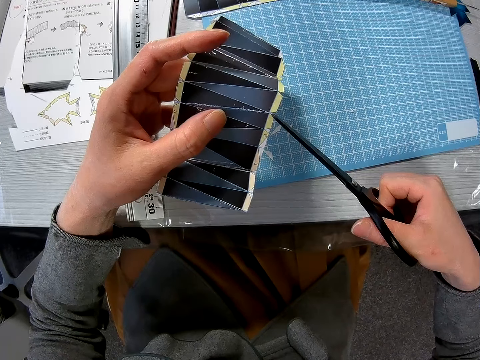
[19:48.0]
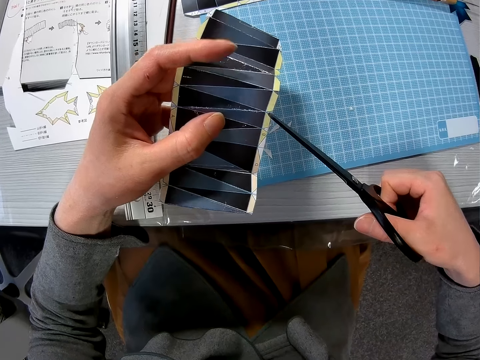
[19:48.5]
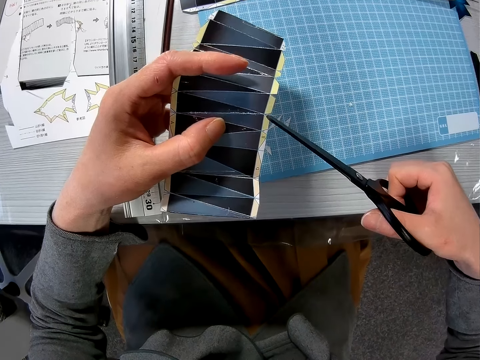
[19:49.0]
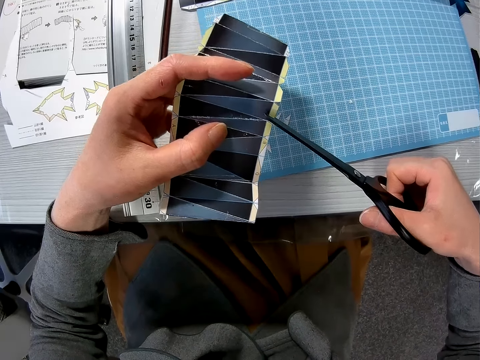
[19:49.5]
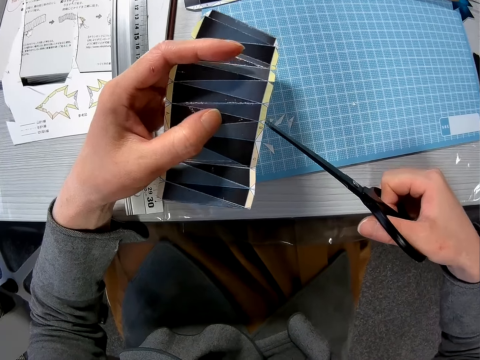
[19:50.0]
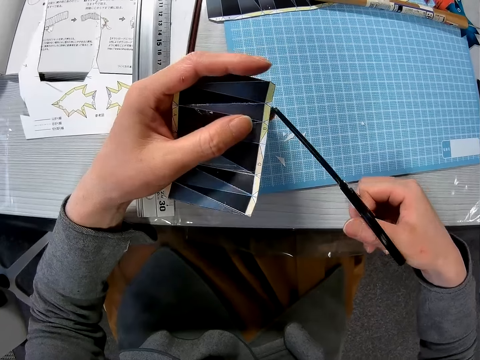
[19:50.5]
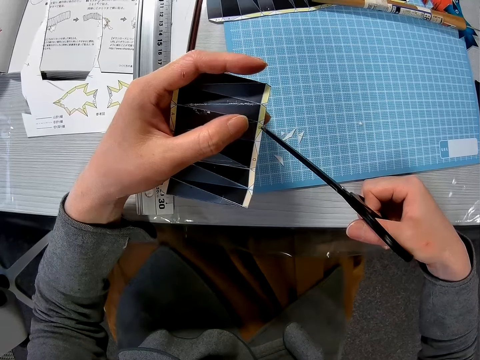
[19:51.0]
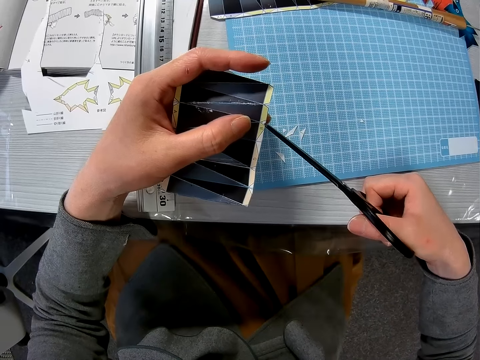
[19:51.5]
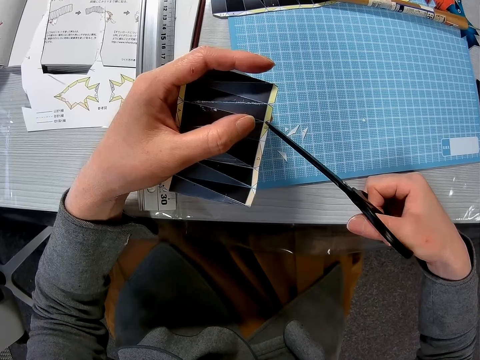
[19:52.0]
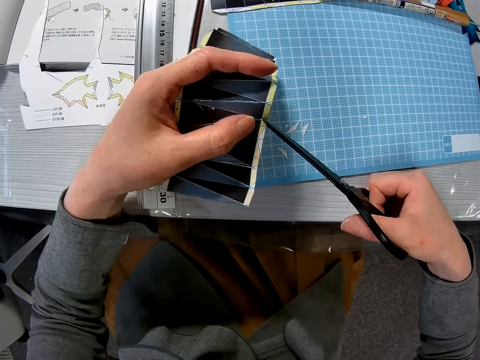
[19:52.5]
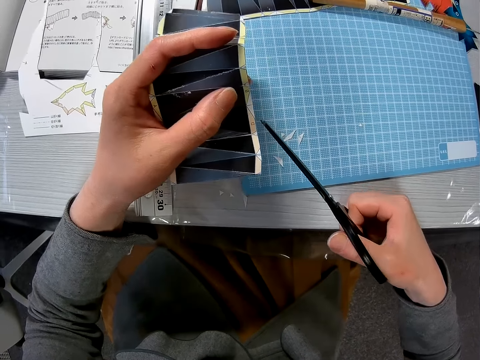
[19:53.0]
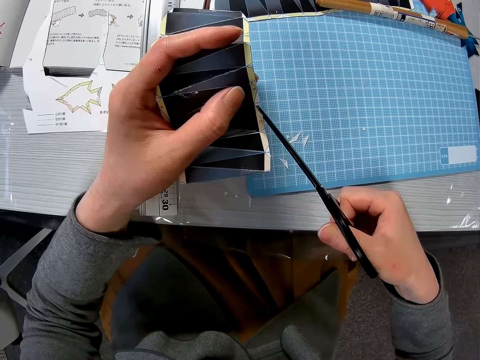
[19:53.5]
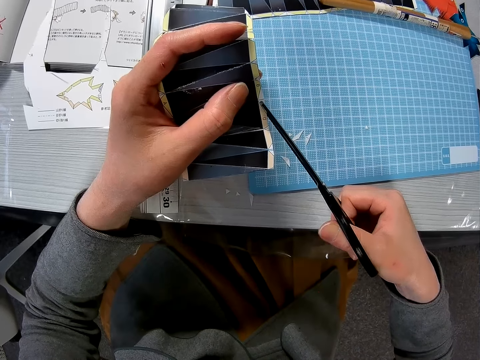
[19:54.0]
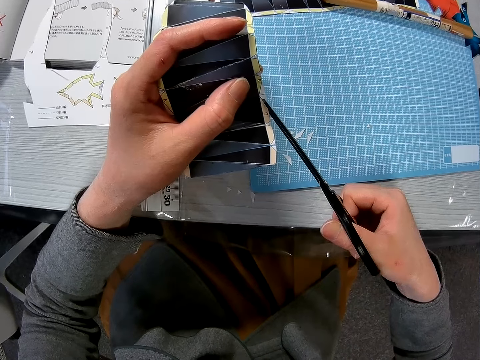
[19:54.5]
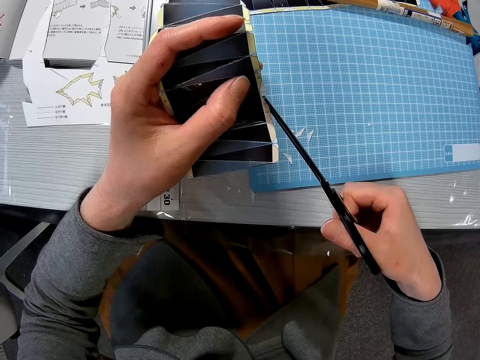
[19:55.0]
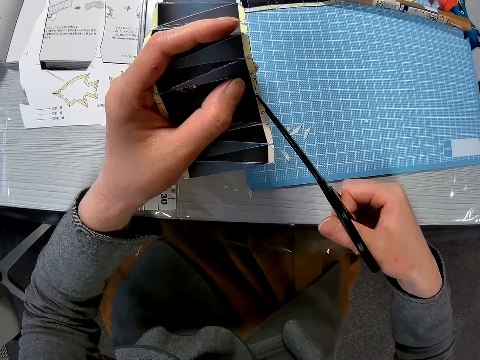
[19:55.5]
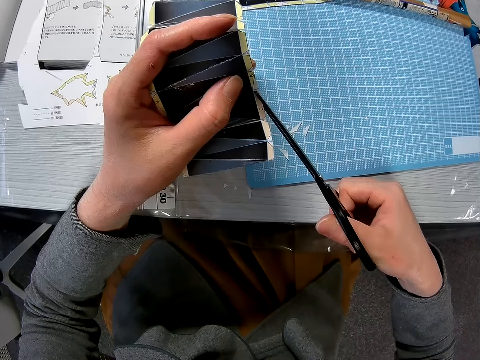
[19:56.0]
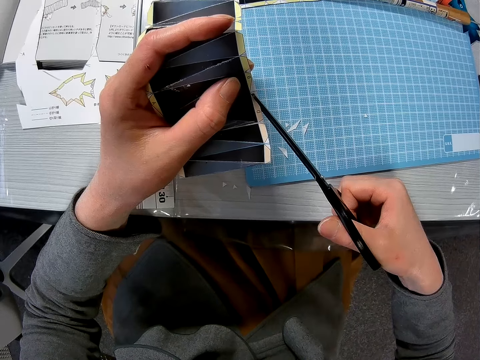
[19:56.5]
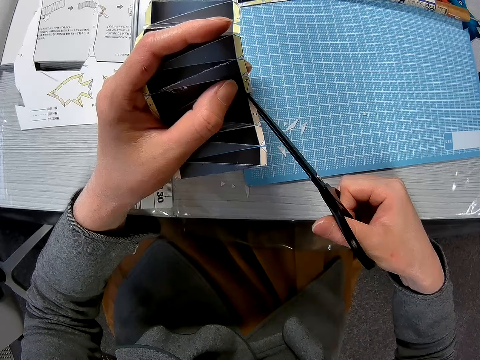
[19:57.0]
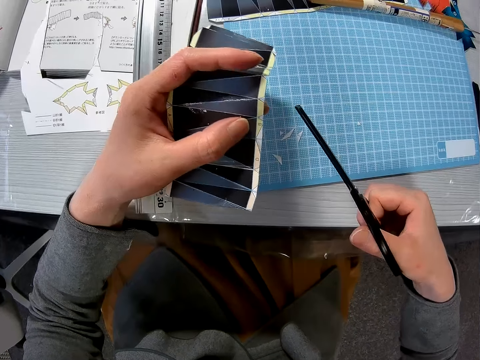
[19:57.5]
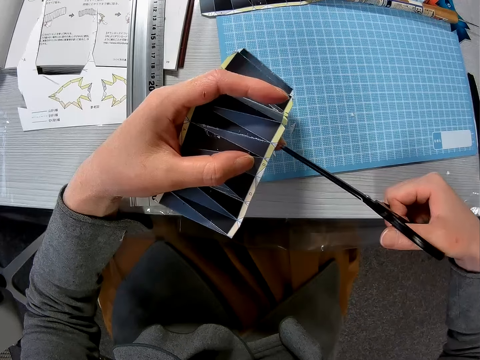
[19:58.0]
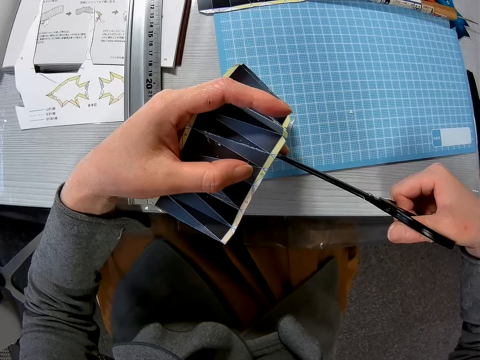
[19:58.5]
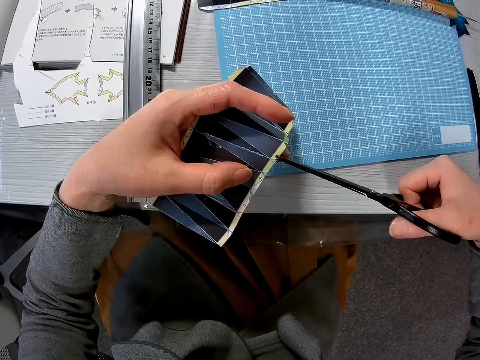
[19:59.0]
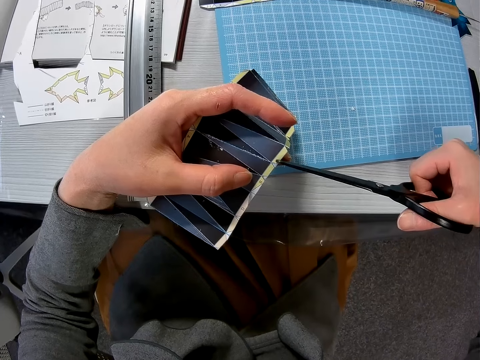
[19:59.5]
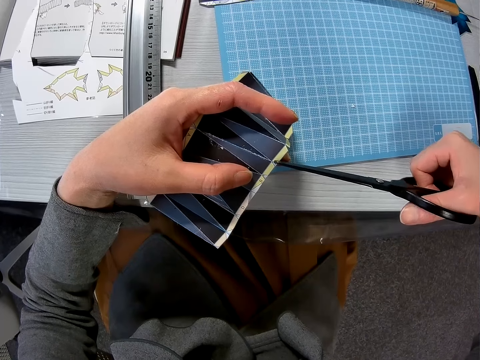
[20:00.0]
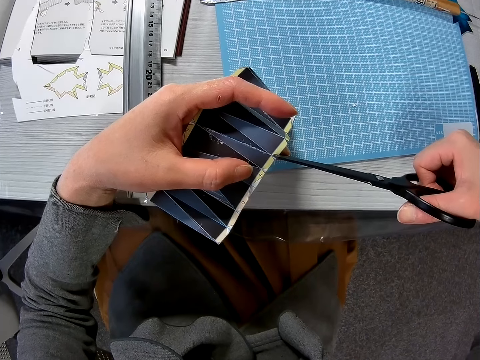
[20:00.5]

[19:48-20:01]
The camera wearer cuts an edge of the paper craft with the pair of scissors. They do so repeatedly.

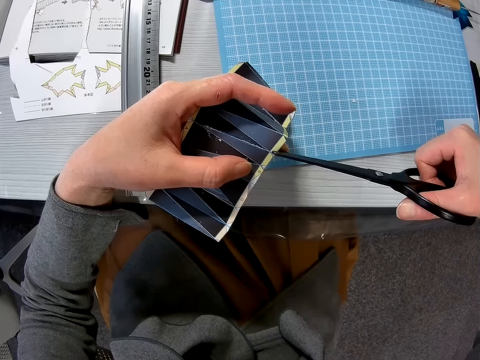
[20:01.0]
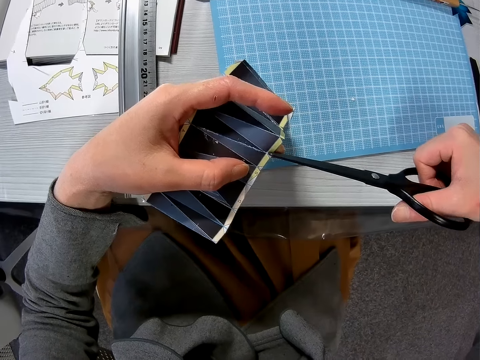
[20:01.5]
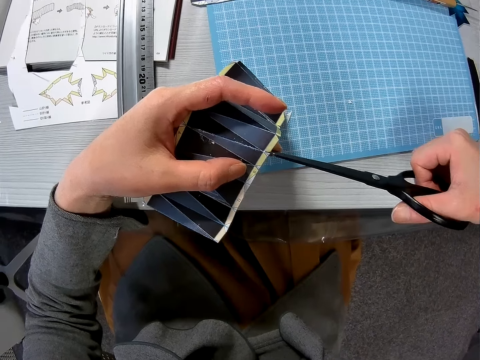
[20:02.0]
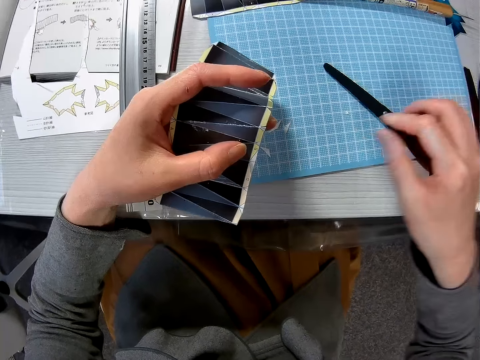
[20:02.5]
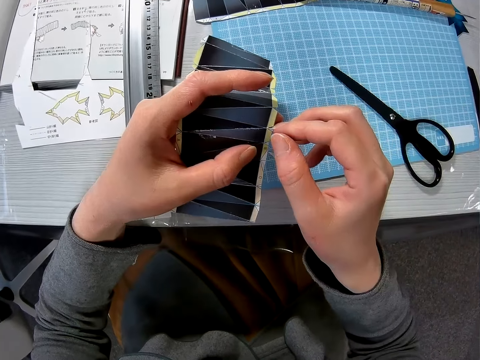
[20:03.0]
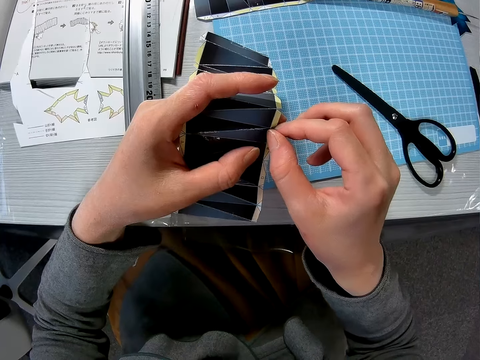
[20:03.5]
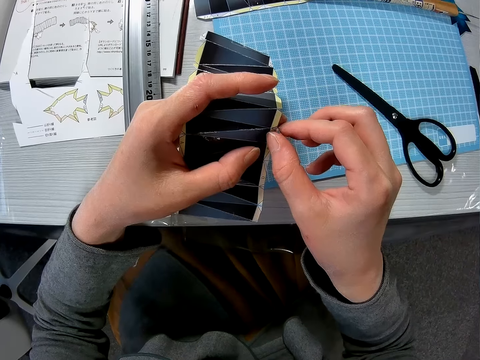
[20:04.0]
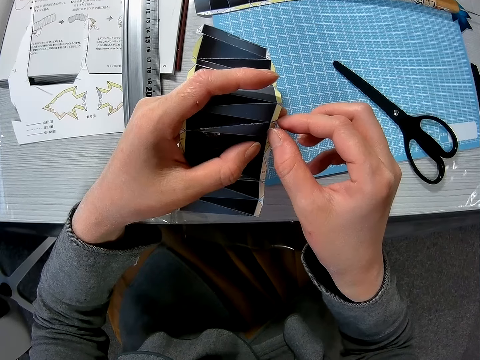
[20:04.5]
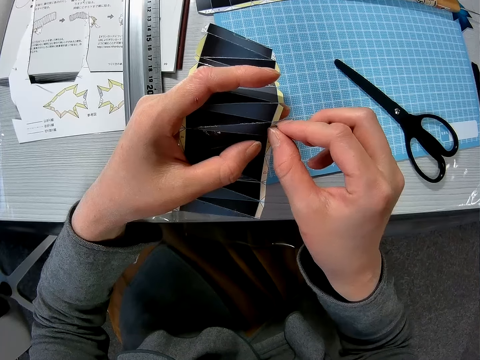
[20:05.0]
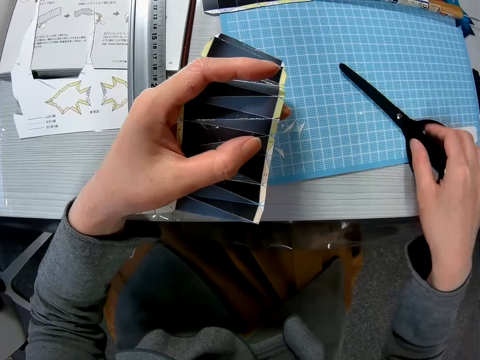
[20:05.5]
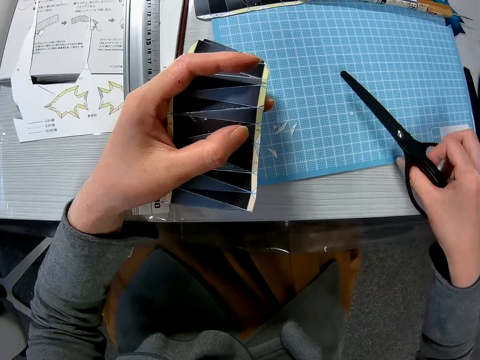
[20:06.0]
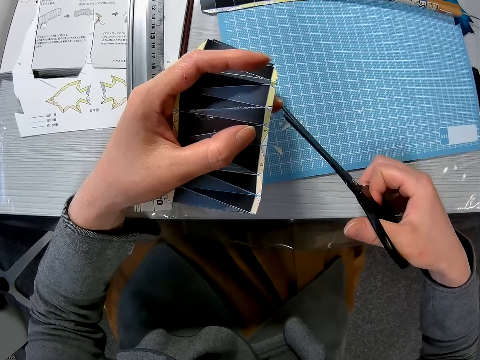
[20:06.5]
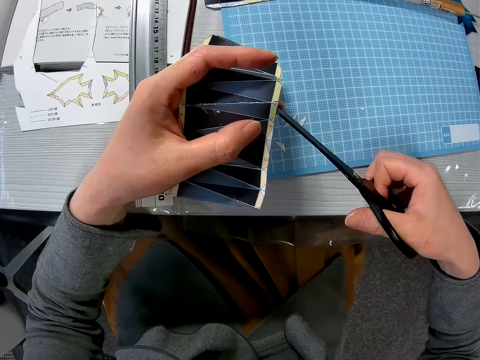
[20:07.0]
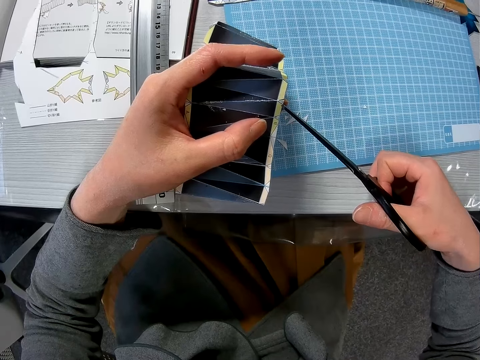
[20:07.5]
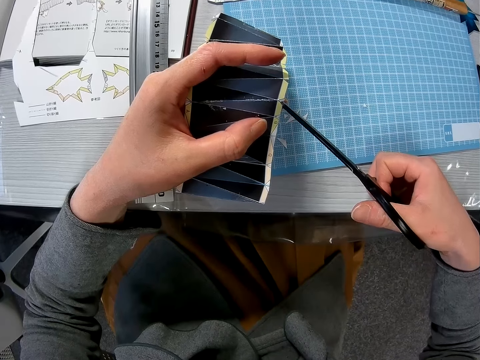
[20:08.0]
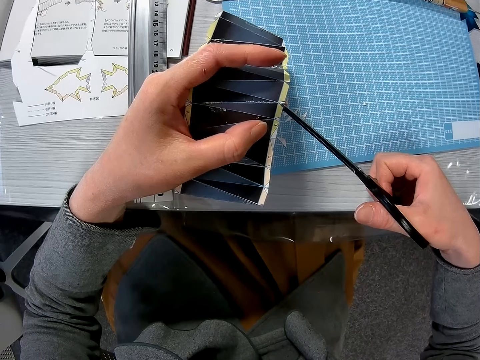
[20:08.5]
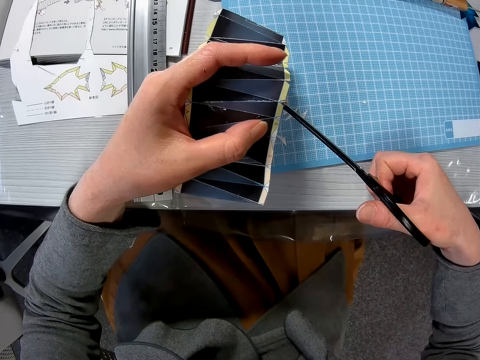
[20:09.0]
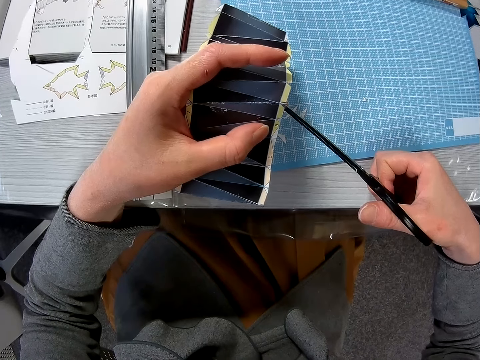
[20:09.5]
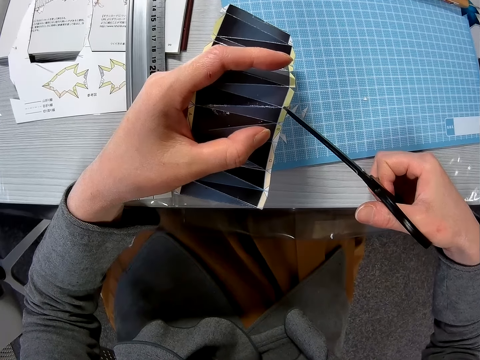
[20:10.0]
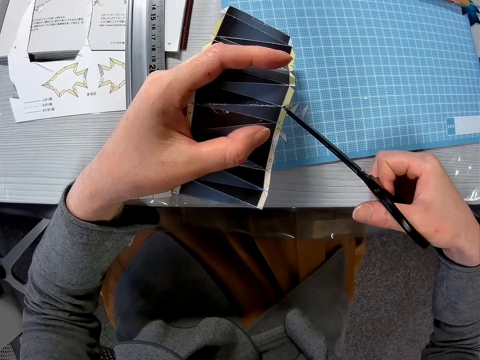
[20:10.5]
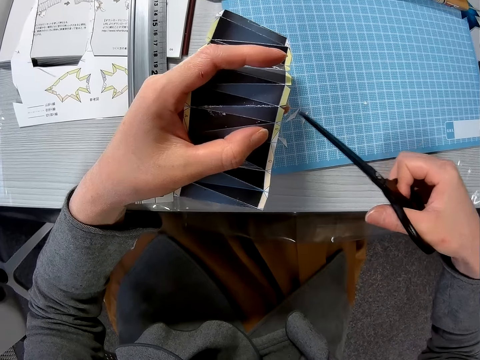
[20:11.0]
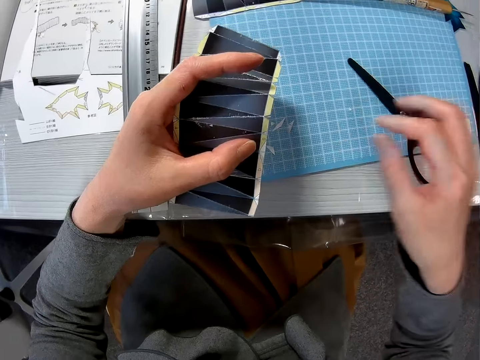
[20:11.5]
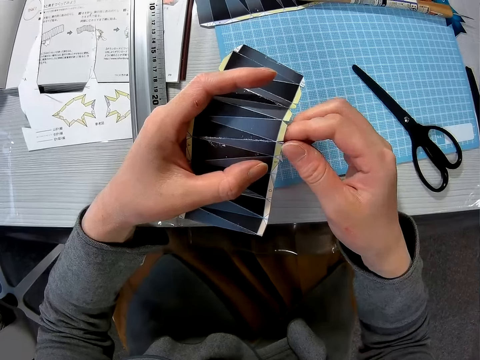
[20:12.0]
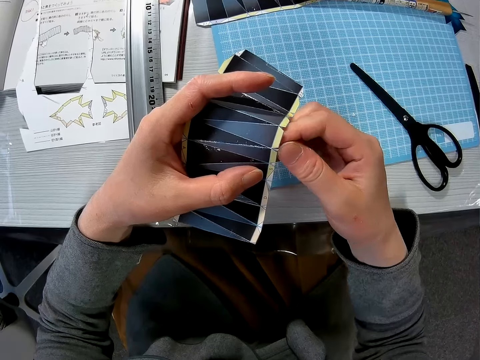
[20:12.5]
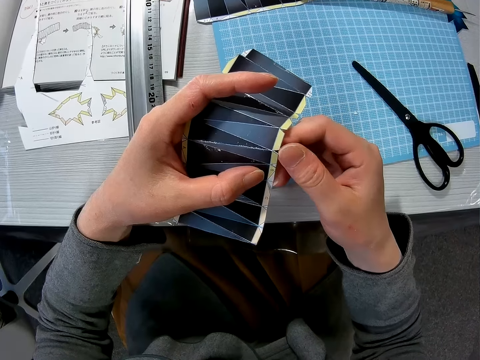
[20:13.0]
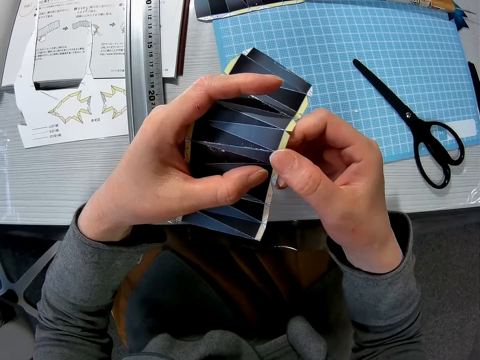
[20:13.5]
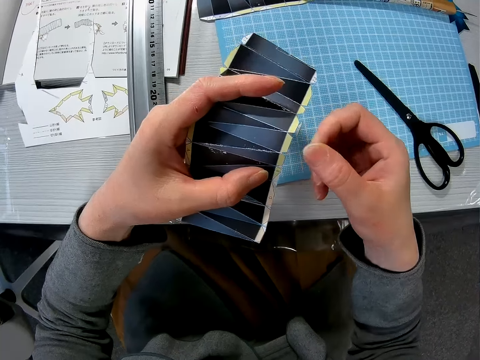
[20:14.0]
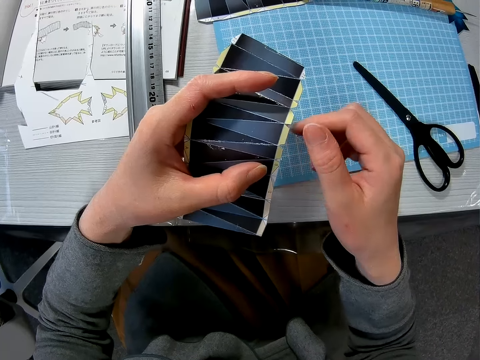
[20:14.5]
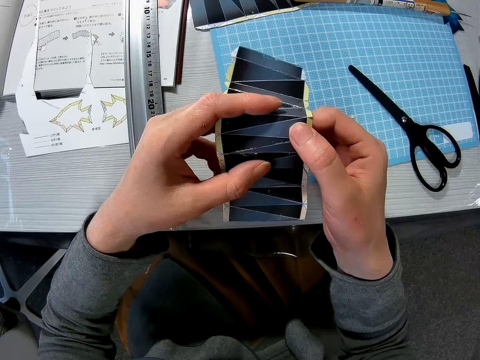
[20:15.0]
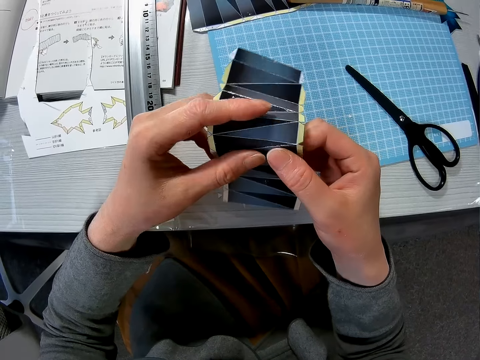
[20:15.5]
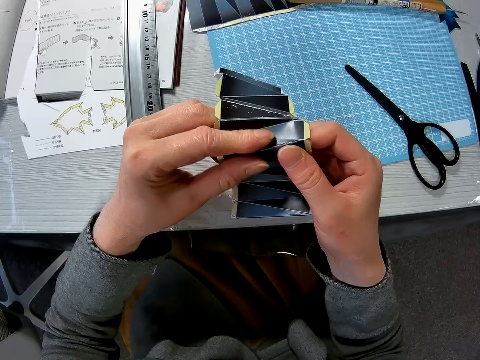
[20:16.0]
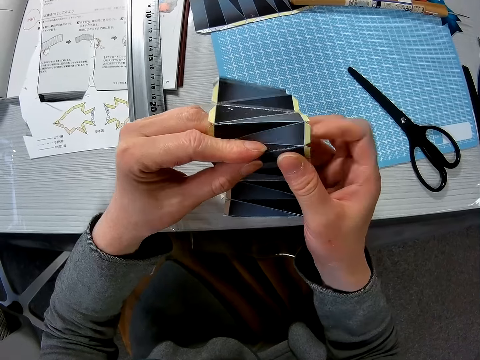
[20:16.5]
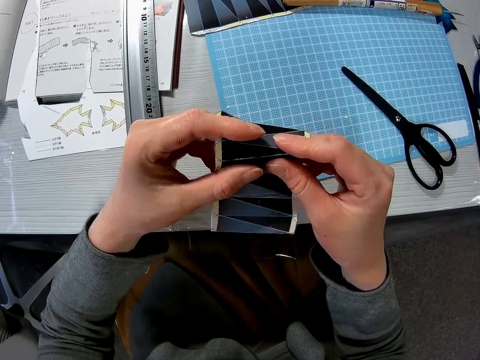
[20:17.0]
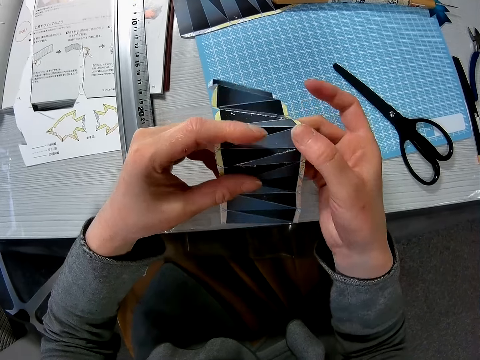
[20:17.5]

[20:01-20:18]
The camera wearer places the pair of scissors on the cutting sheet. He detaches the edge from the paper craft with his right hand. He touches the paper. He picks up the pair of scissors from the cutting sheet. He cuts an edge of the paper craft with the pair of scissors. He places the pair of scissors on the cutting sheet. He detaches the edge from the paper craft with his right hand. He folds the paper craft with both hands.
